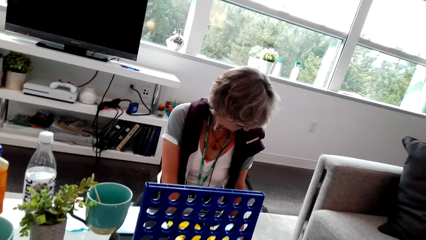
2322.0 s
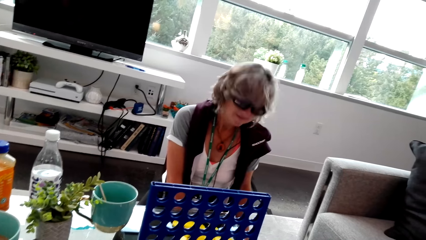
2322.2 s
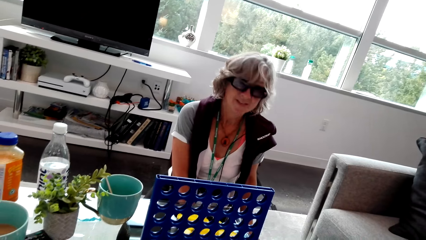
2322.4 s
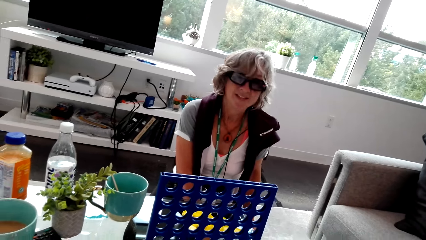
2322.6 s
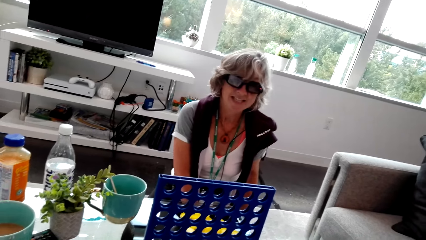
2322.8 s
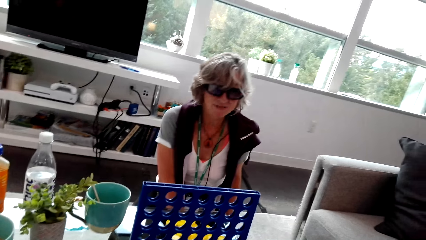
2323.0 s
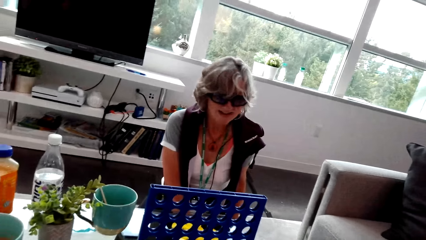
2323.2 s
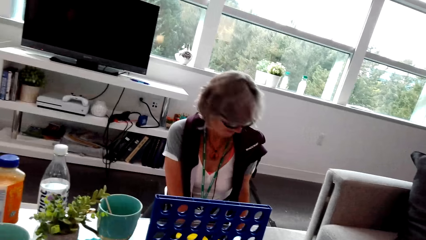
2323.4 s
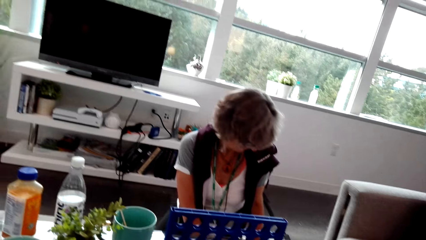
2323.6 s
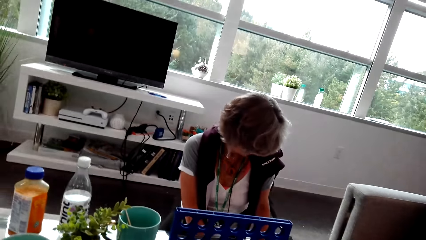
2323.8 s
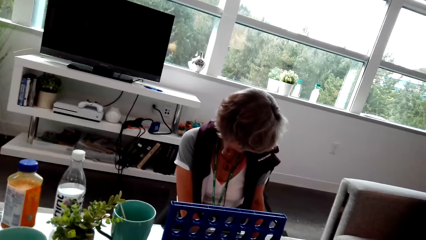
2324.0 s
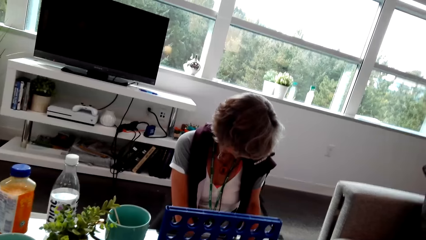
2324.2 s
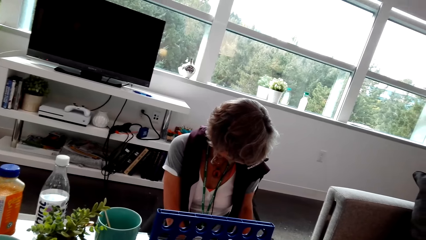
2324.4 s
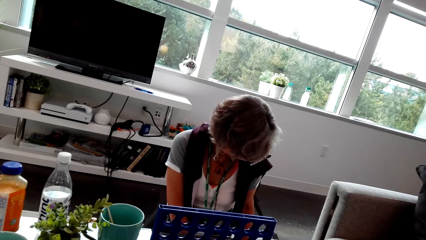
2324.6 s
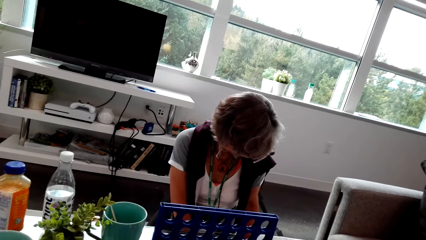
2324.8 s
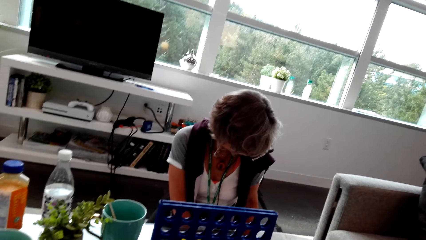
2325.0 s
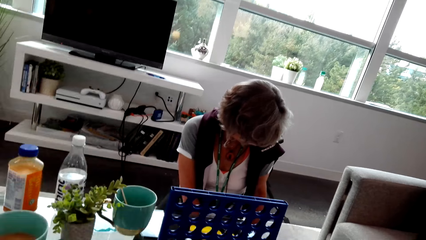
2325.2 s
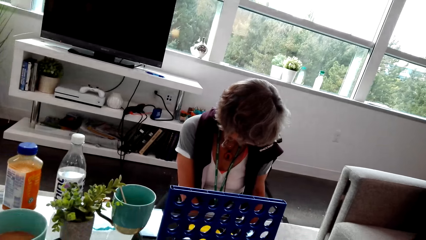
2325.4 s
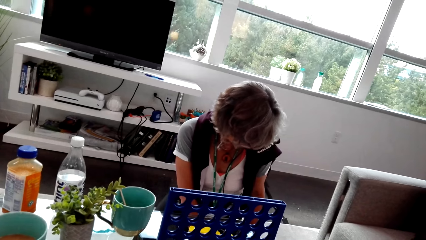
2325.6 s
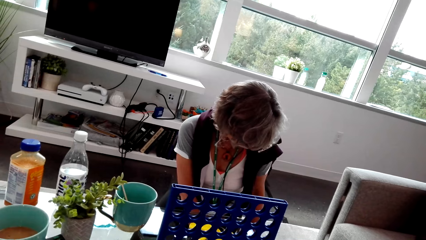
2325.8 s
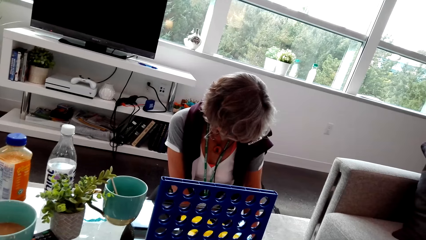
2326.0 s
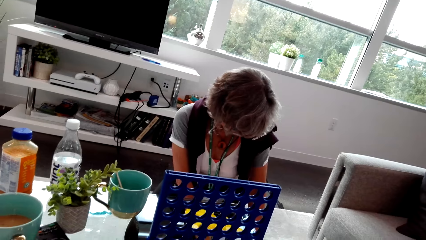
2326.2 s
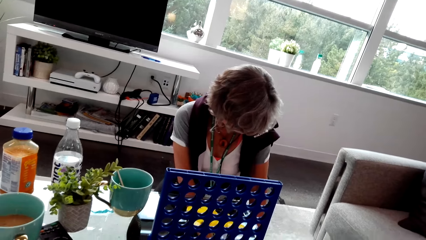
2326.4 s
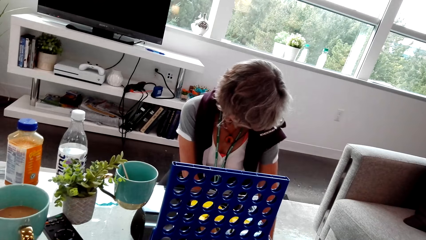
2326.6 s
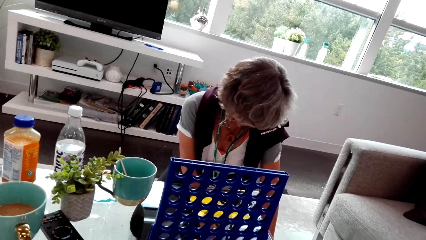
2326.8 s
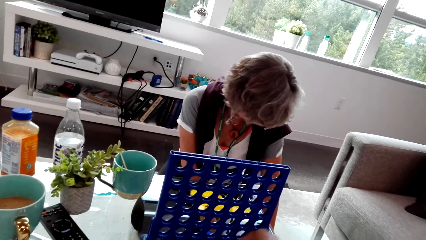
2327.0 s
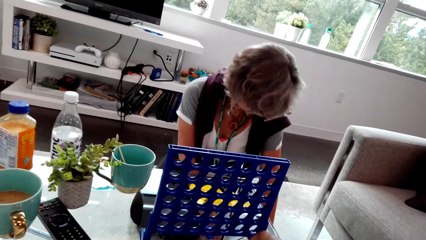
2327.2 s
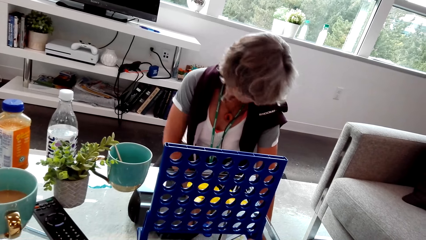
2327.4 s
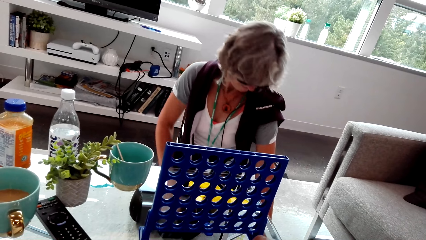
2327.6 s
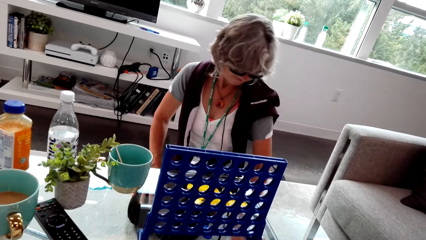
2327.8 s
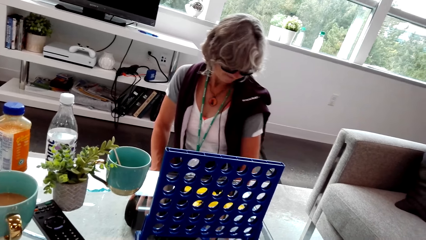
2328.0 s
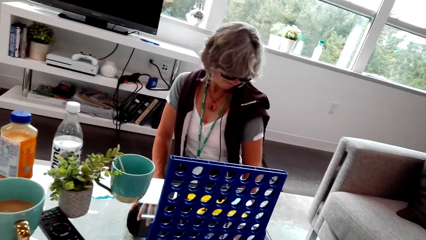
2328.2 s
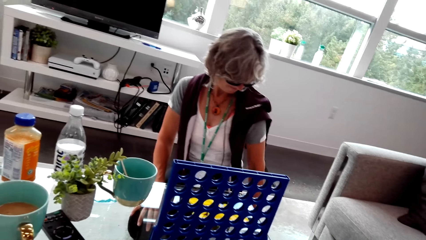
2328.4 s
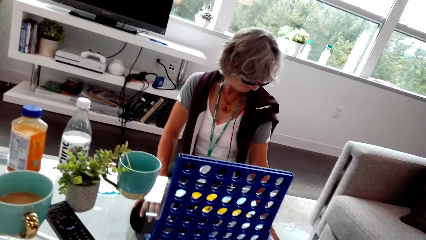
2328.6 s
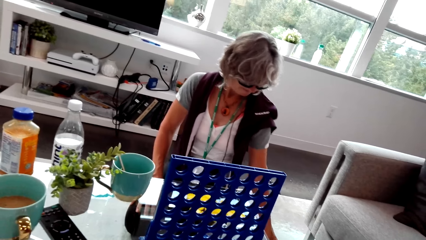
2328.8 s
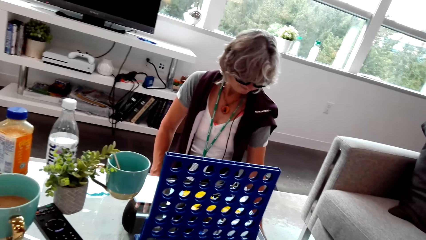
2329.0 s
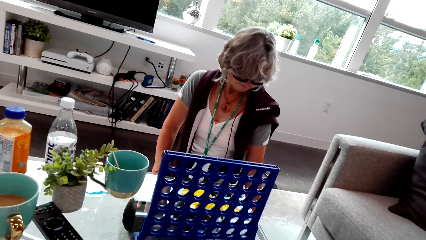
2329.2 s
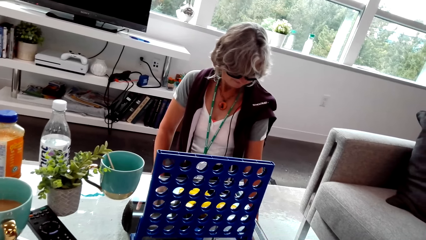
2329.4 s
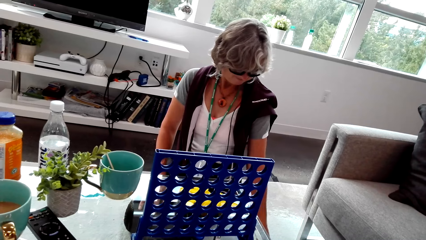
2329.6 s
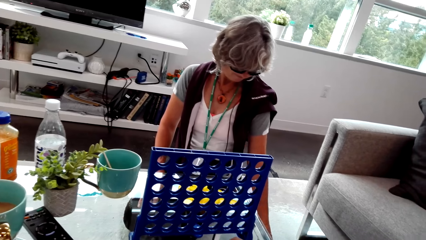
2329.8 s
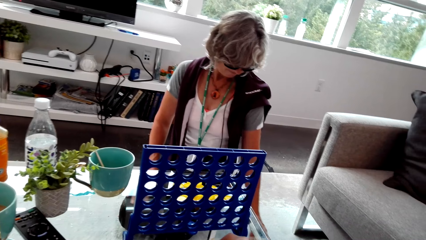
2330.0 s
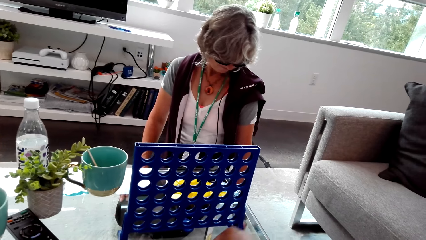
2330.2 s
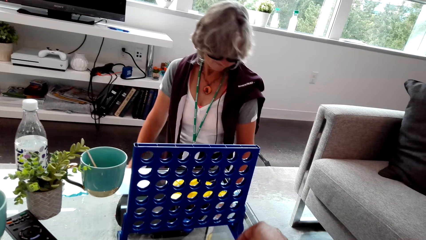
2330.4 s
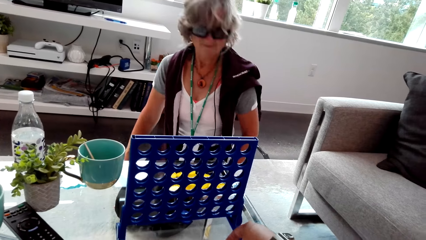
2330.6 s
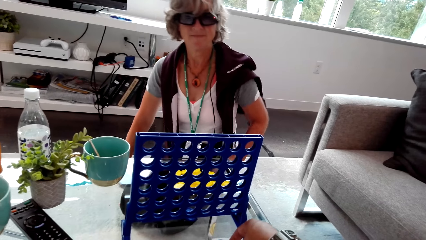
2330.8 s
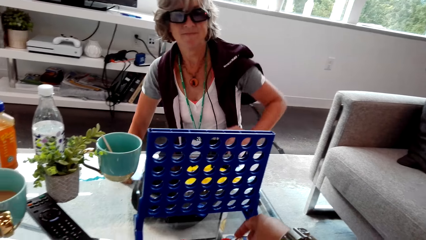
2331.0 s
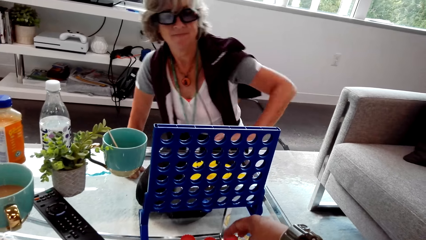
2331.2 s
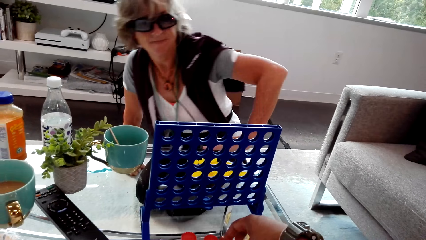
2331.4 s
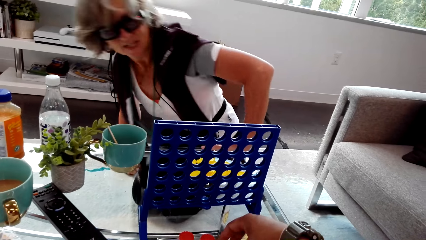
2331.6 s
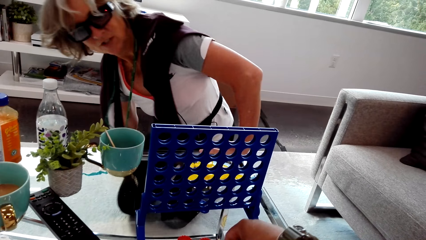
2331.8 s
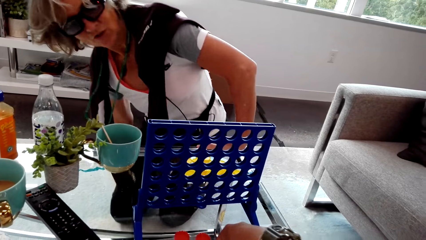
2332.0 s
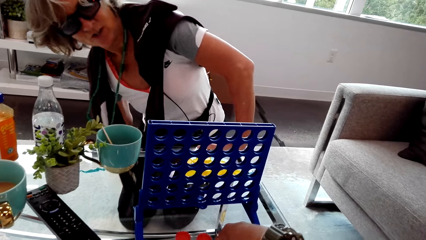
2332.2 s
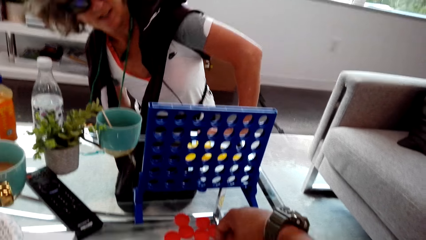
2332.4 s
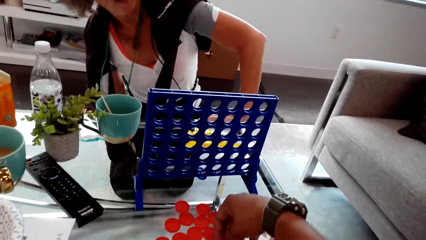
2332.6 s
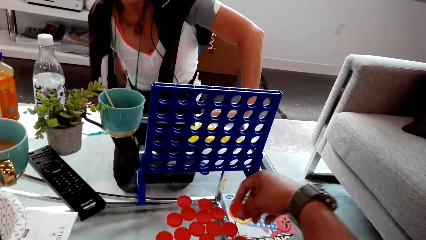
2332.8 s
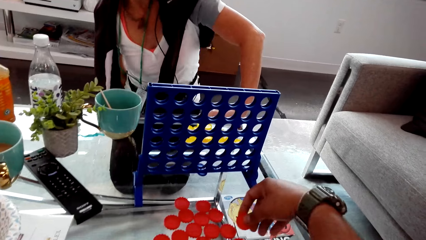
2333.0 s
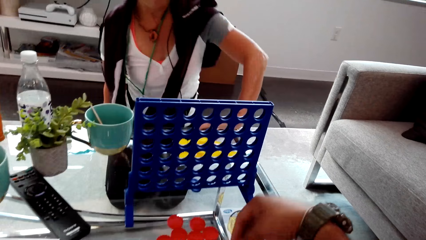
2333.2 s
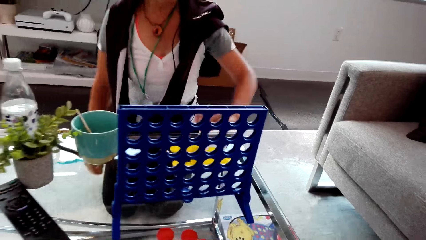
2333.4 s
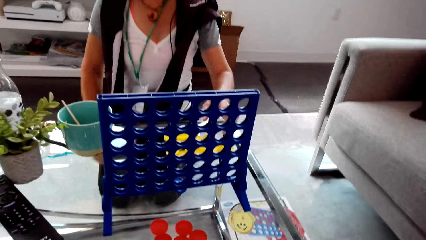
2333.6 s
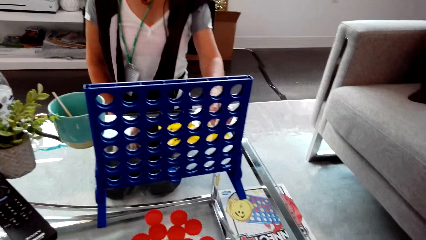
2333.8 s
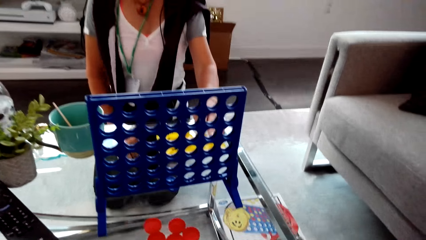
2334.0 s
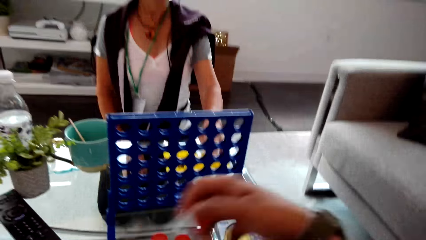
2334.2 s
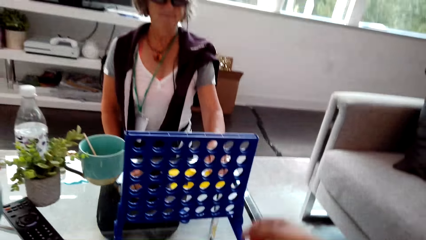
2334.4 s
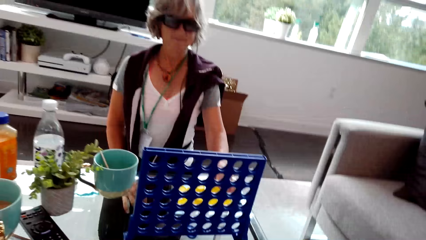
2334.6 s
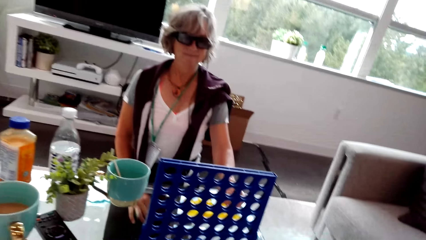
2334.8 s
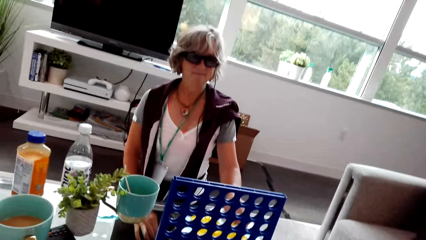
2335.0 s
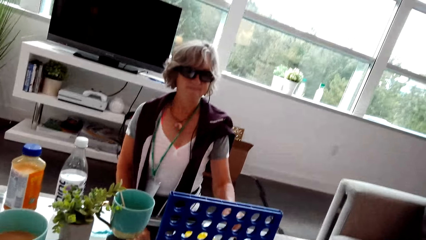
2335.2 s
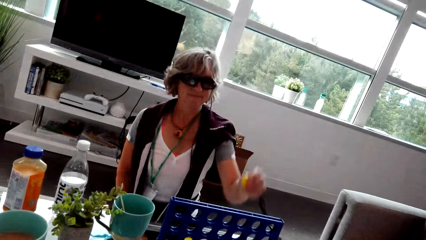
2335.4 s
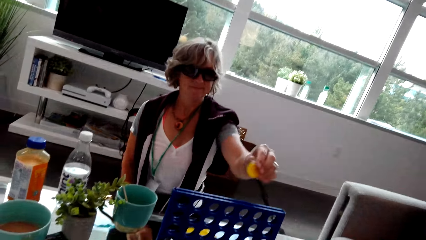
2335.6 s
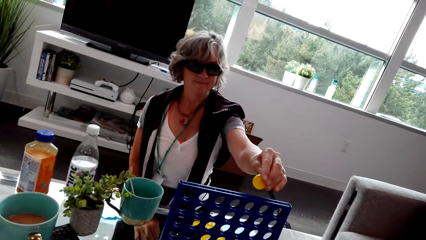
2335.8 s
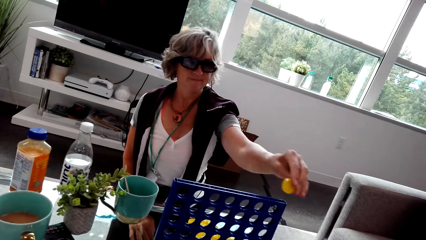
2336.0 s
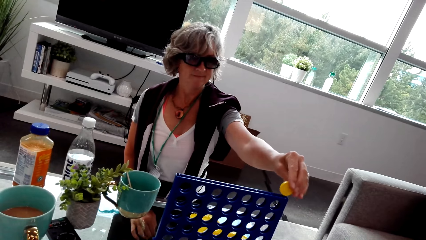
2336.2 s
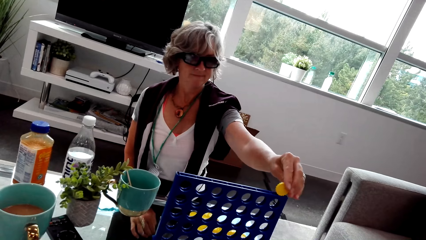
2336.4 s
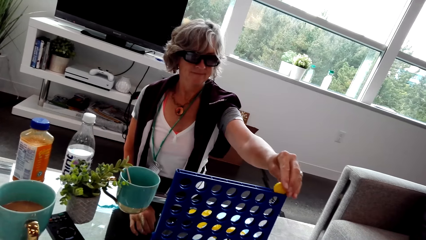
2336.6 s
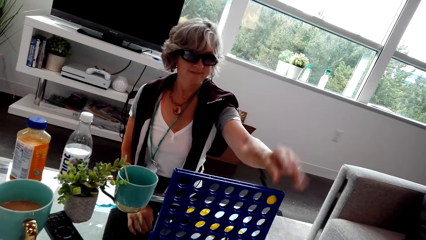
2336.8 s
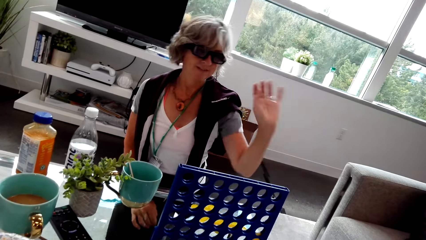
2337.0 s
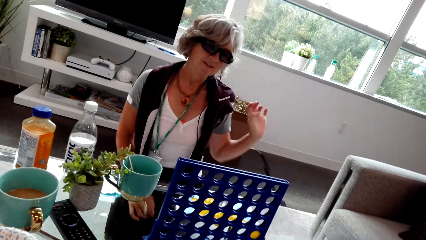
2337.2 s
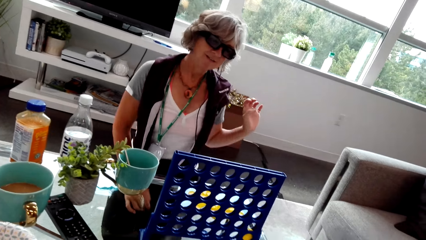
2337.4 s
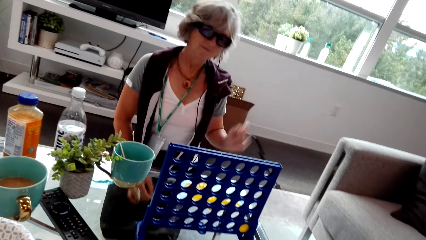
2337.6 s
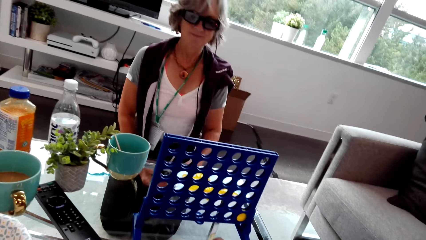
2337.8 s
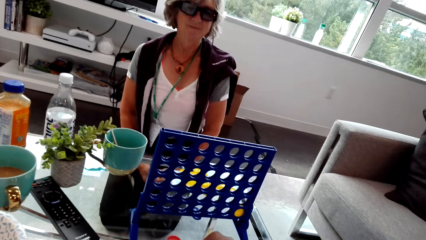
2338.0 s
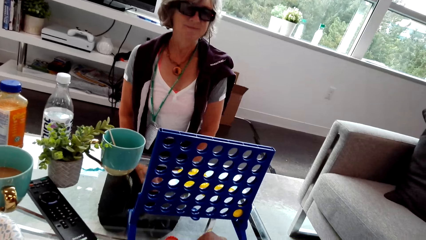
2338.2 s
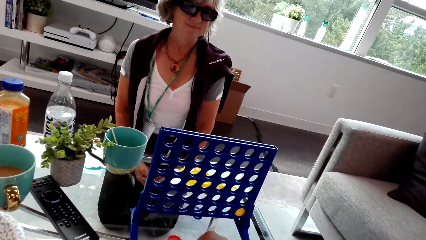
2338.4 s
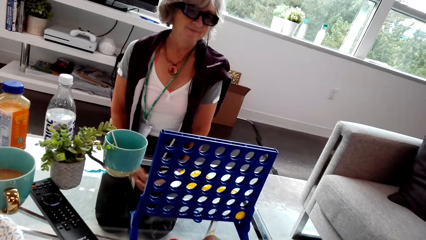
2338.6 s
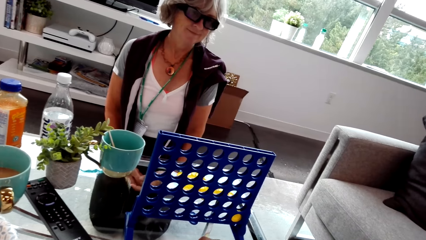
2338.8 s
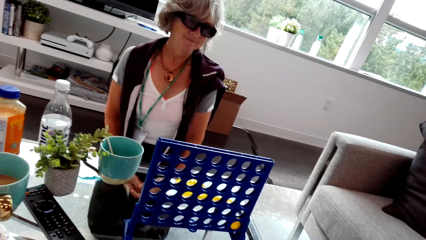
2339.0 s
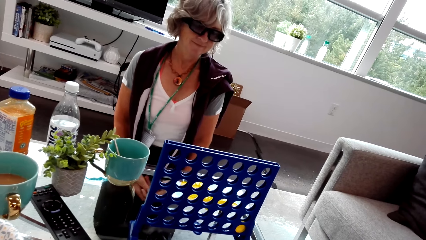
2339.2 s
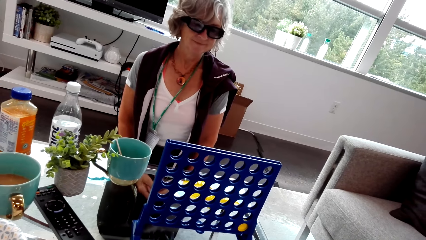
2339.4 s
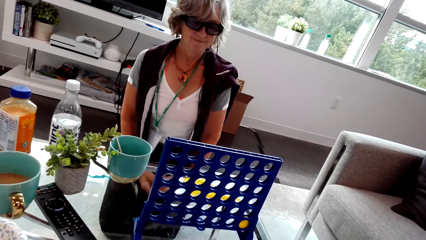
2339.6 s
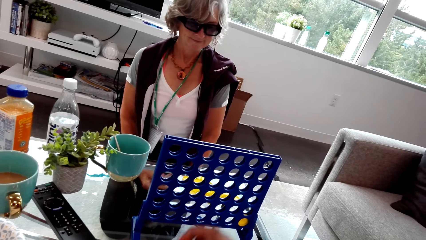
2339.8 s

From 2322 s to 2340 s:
The camera wearer talks with the woman. The woman talks with the camera wearer. The camera wearer talks with the woman. They talk with the woman again. The woman holds a disc. The woman plays the connect four game.
